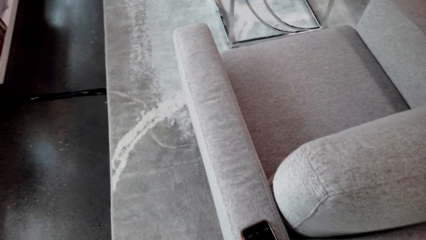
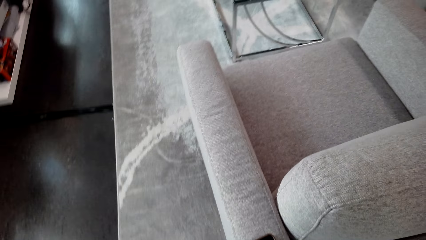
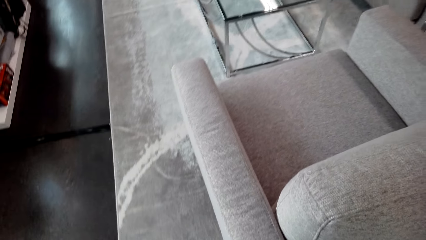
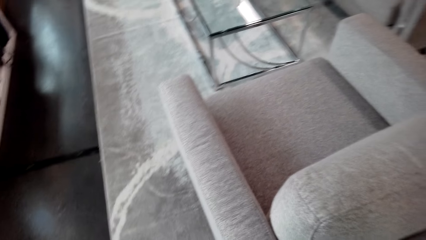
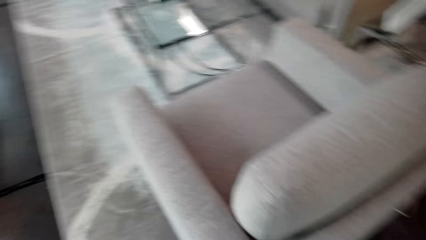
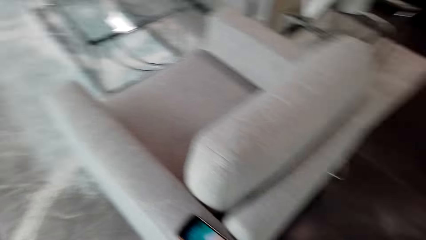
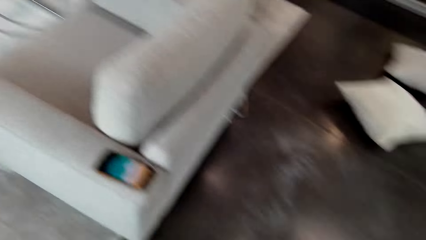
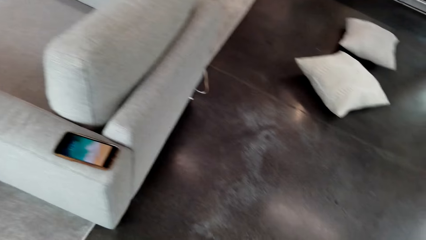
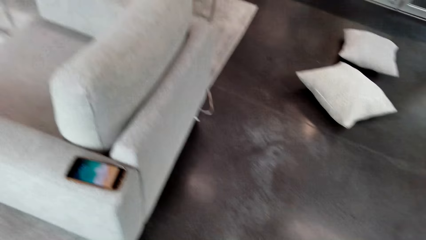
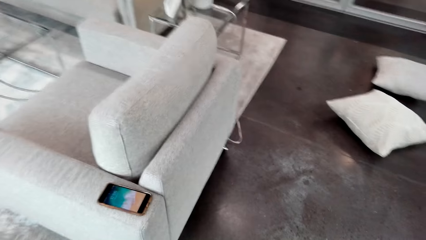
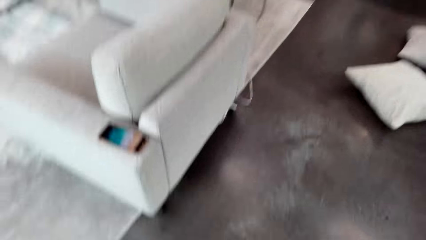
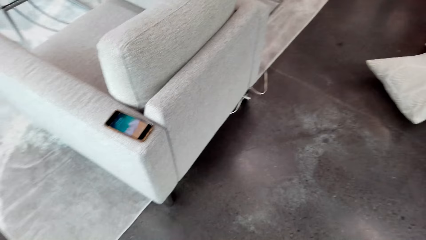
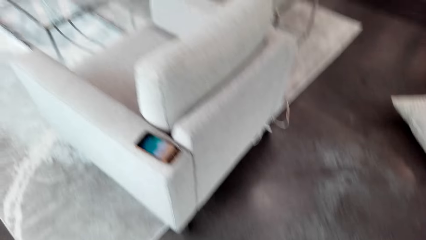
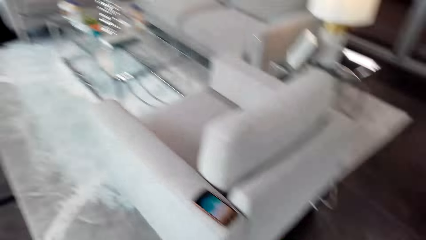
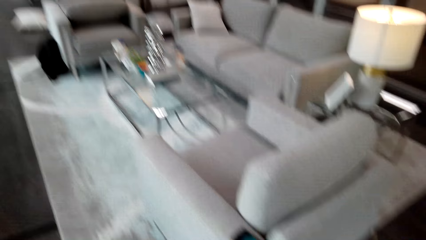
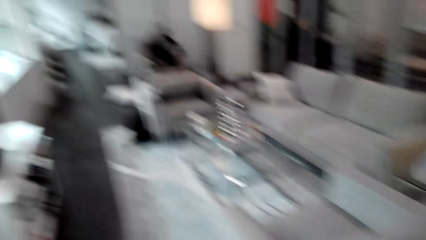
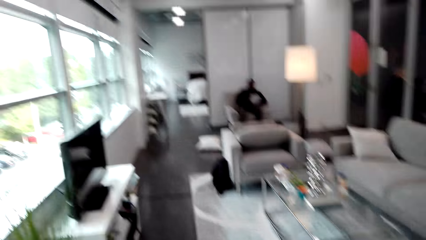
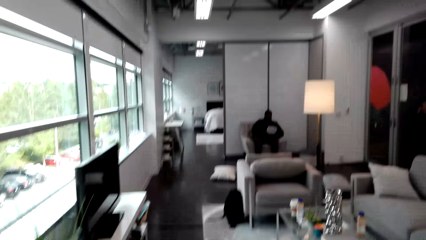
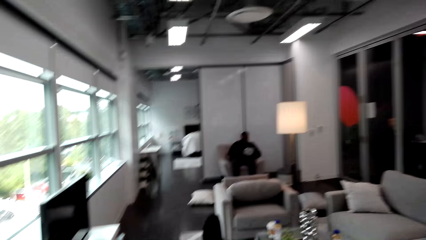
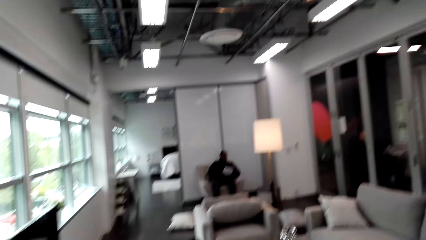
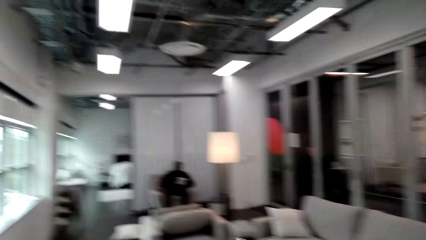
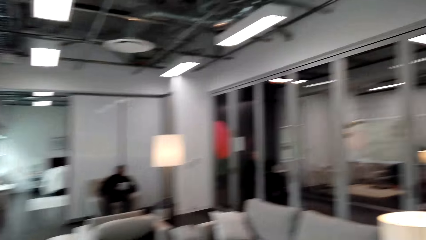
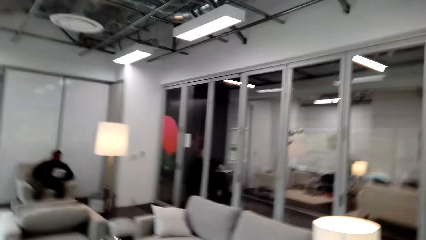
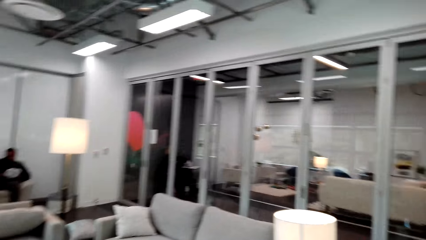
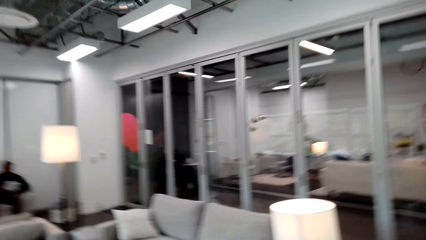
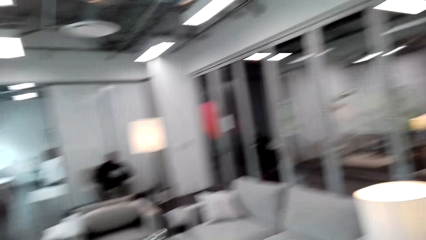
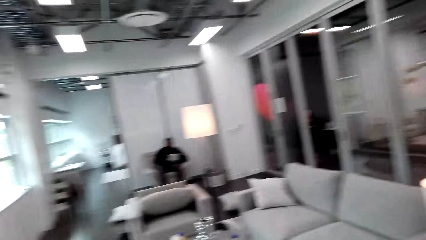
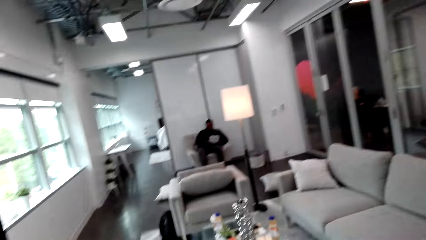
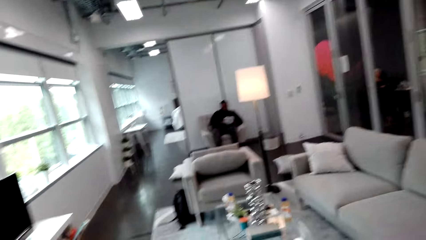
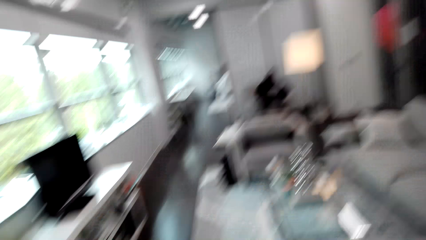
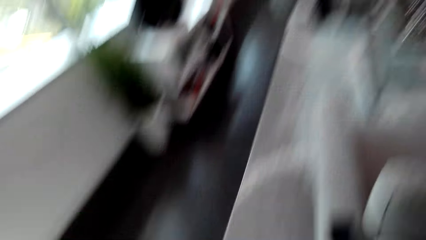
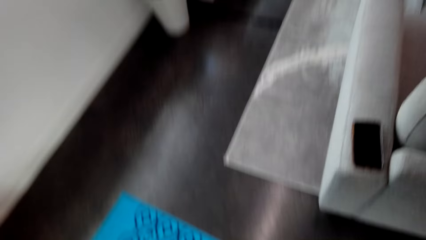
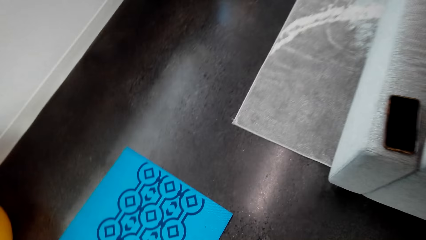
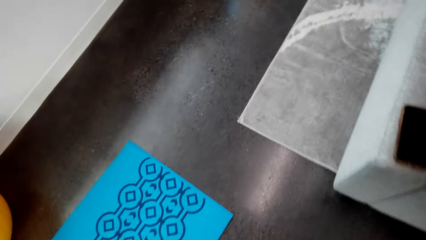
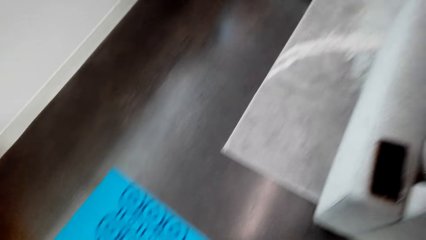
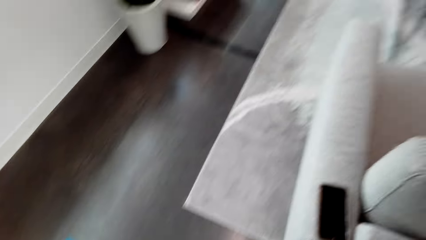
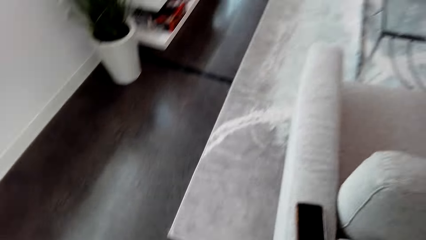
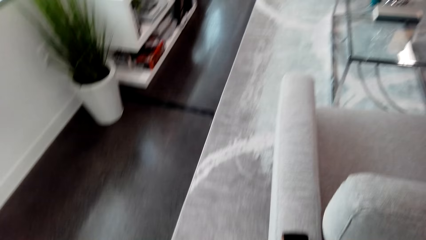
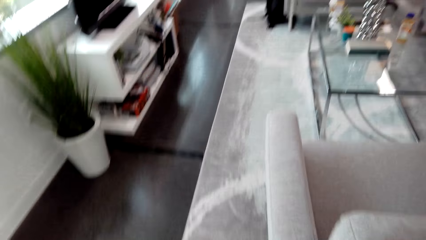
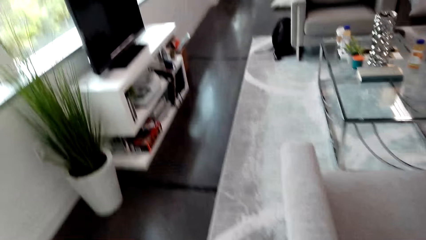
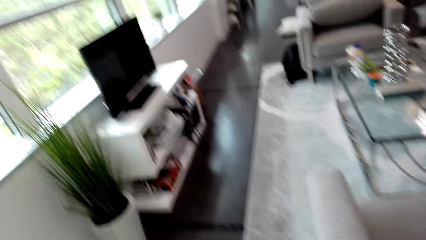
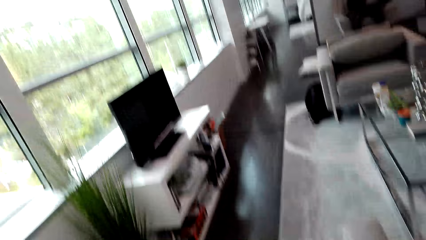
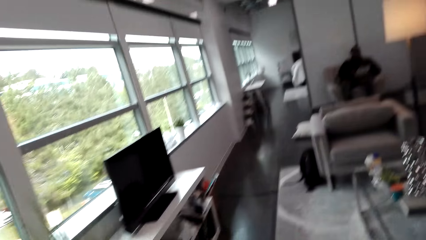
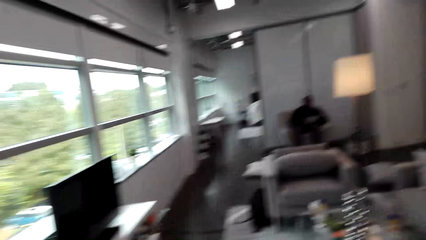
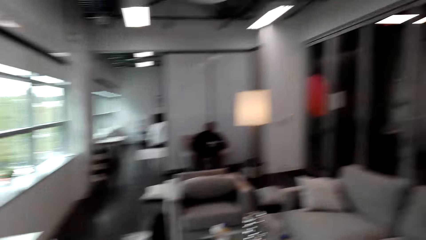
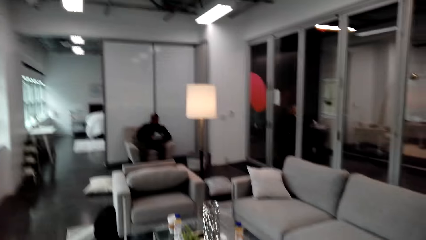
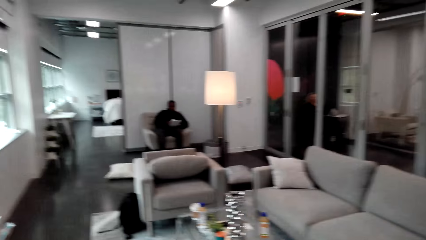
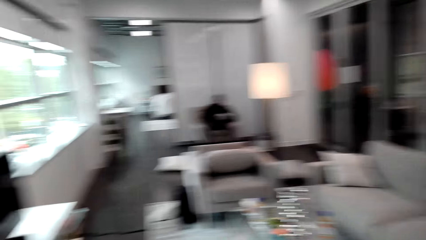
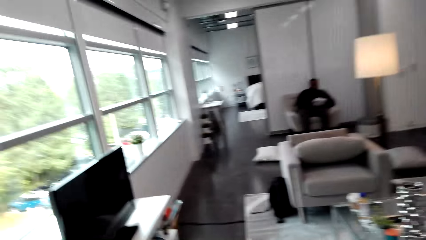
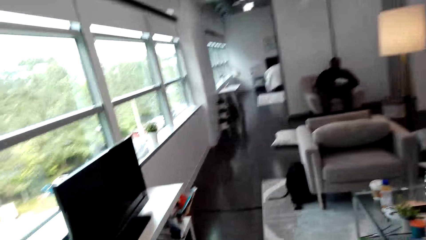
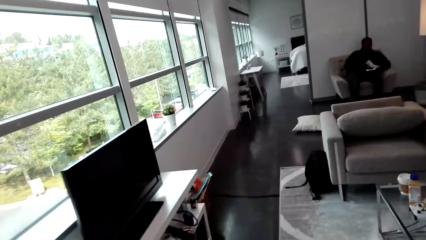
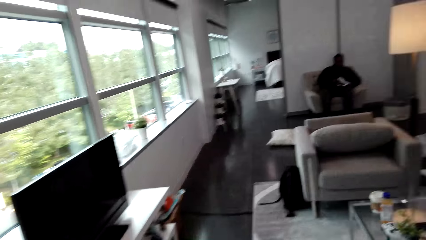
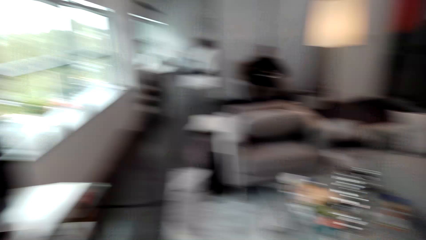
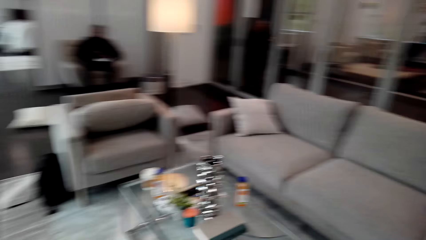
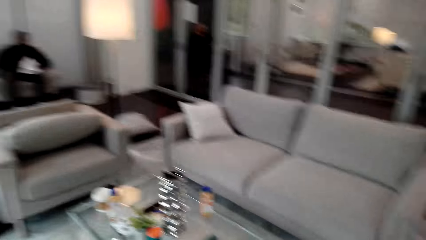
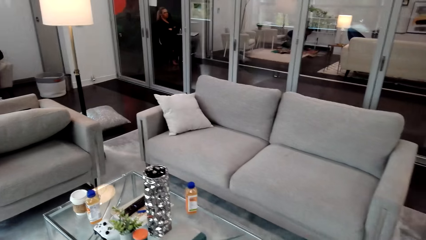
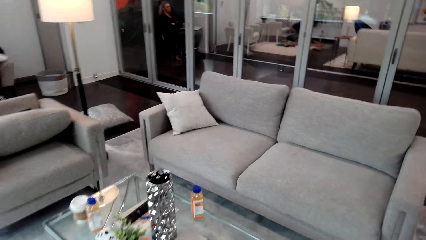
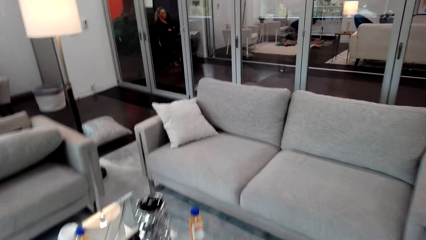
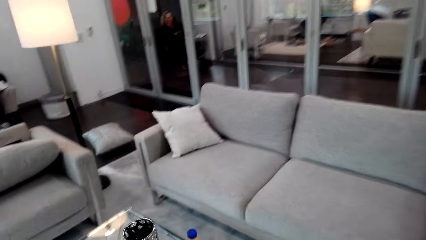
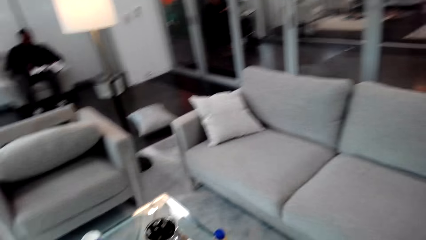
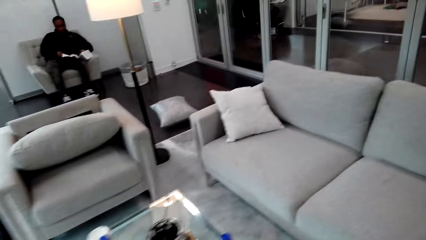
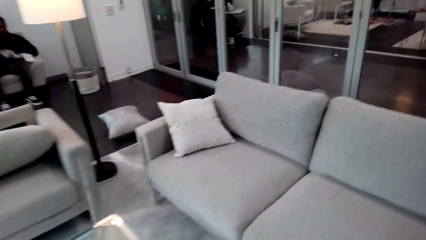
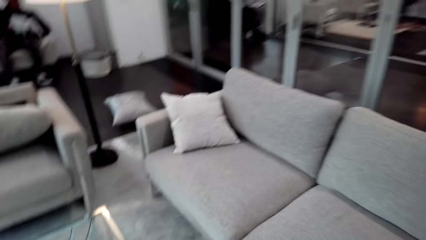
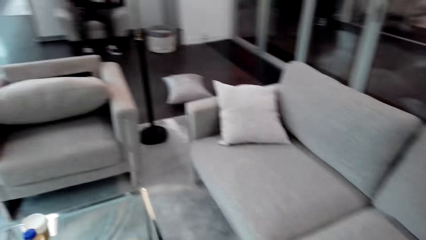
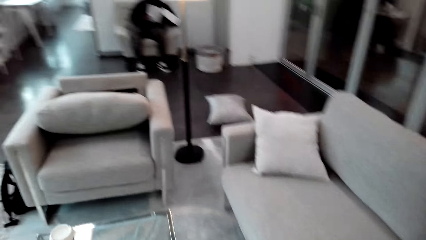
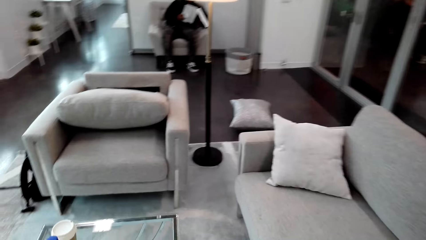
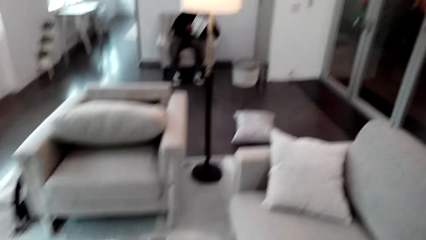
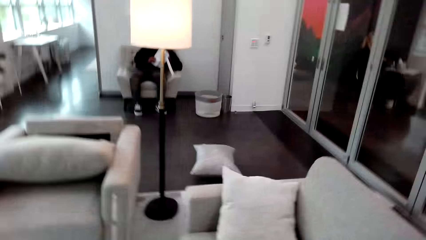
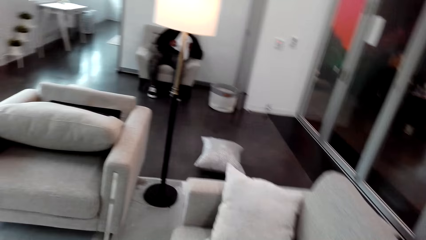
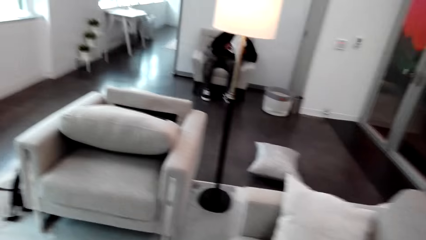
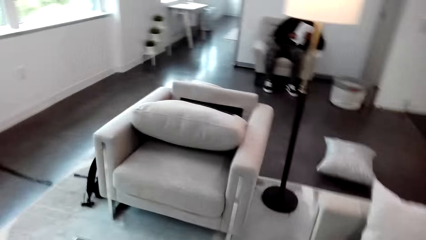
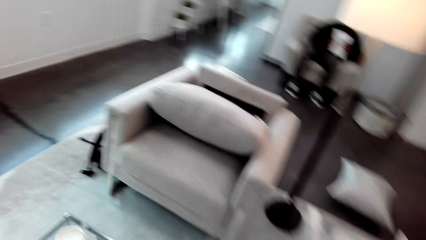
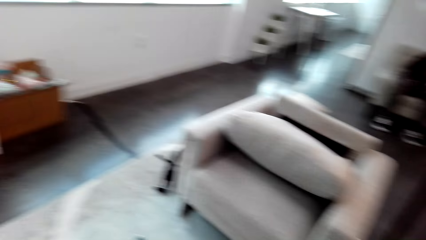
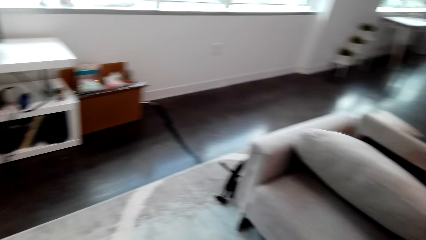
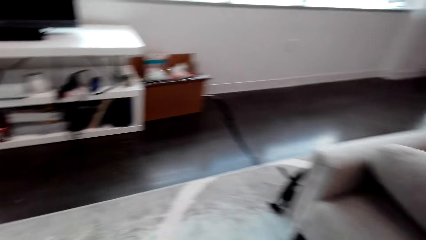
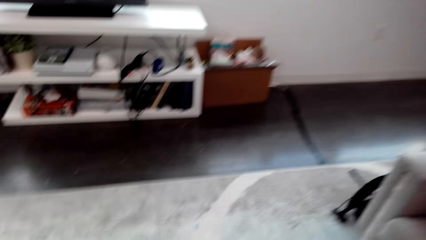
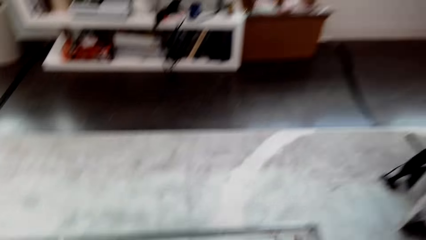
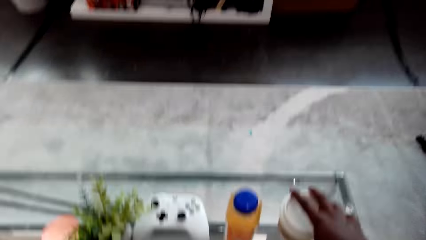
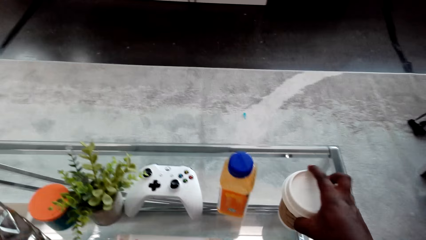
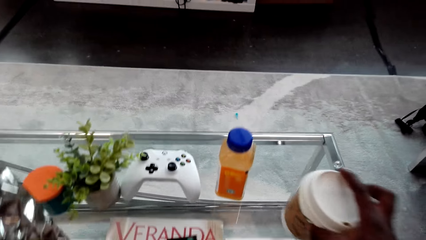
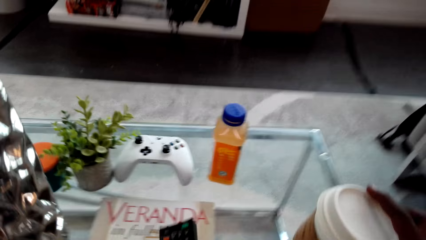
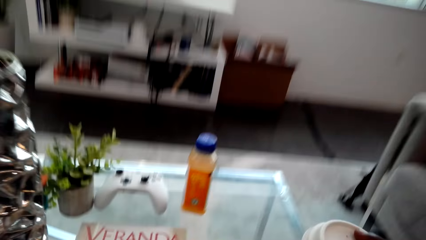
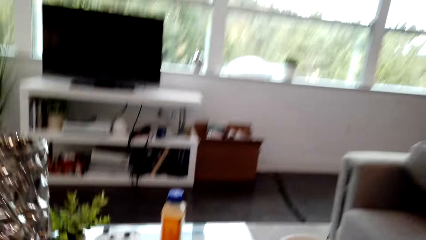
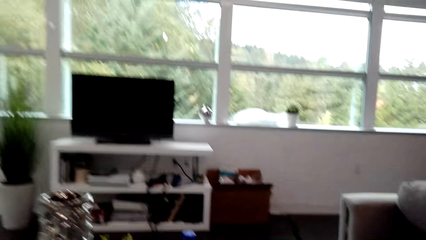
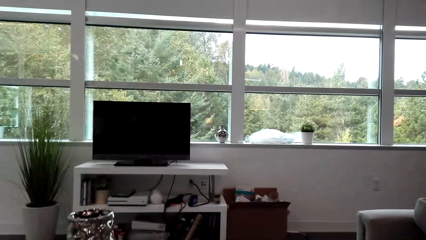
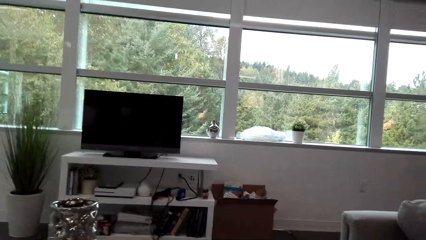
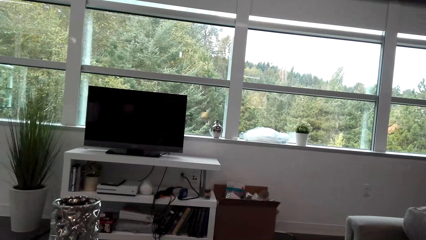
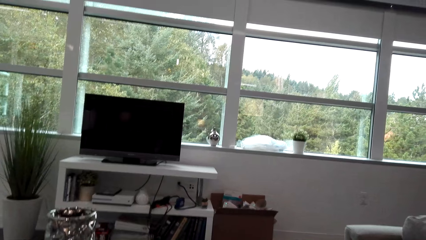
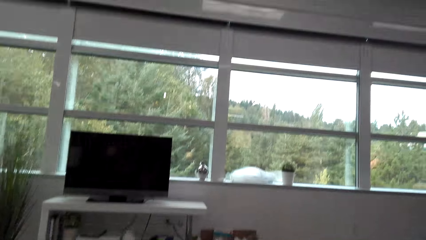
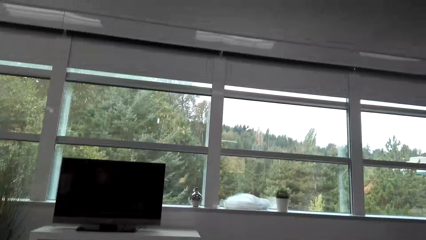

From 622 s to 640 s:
The camera wearer picks up a mug from the table.
